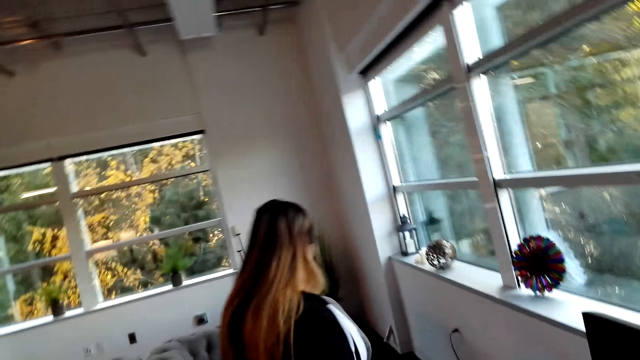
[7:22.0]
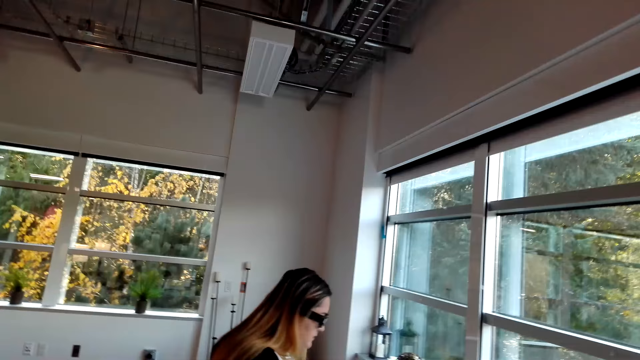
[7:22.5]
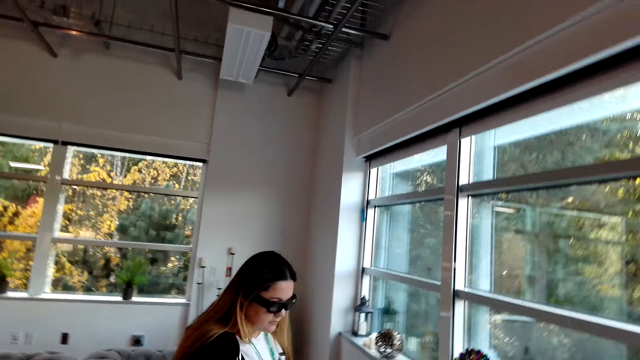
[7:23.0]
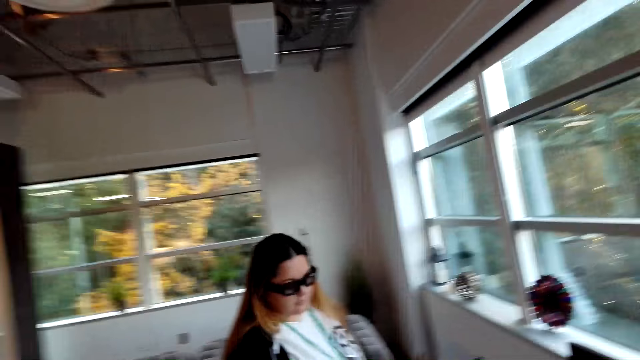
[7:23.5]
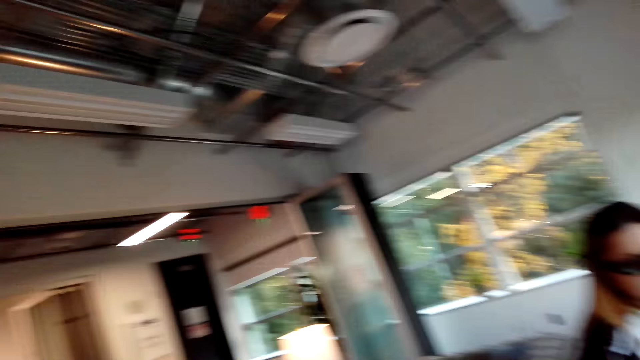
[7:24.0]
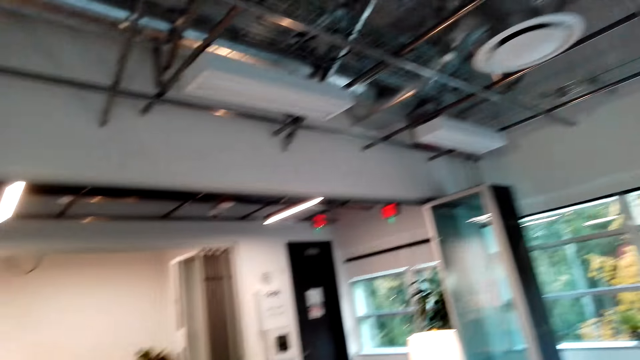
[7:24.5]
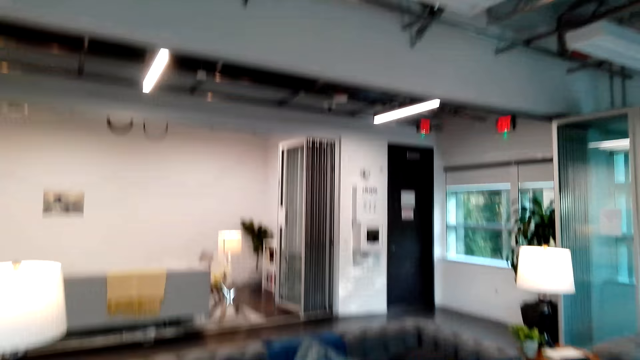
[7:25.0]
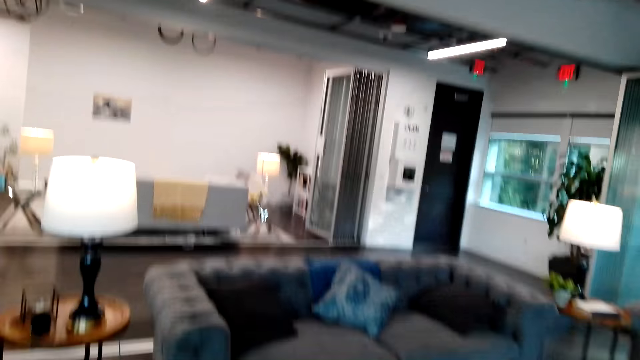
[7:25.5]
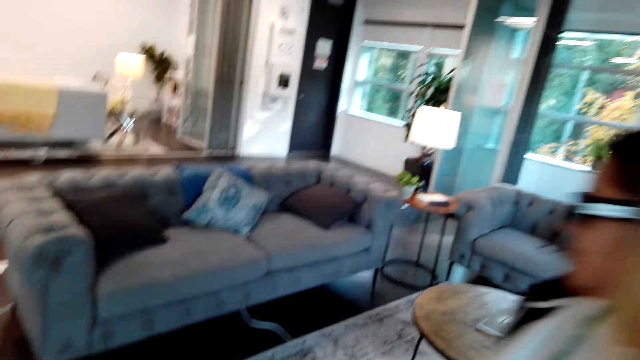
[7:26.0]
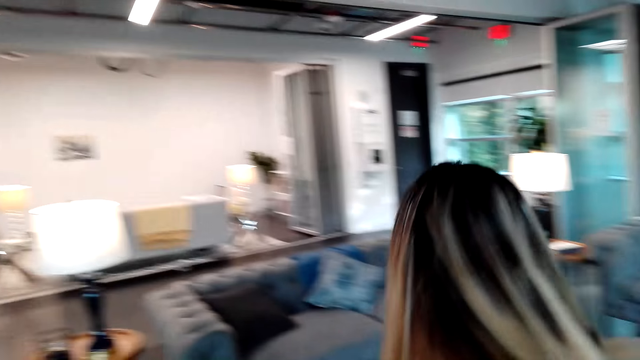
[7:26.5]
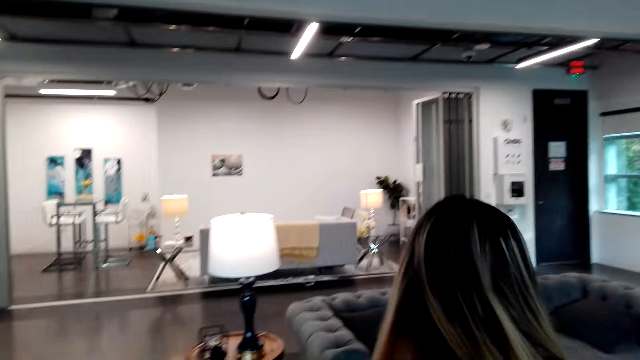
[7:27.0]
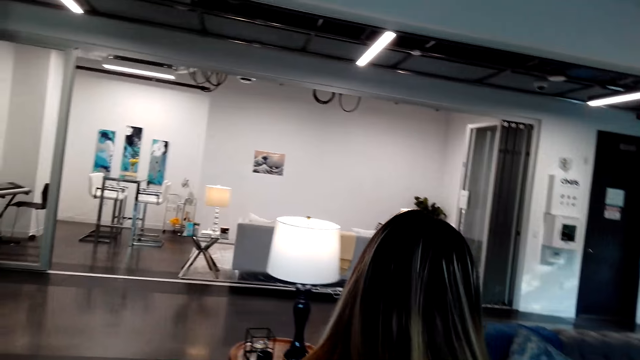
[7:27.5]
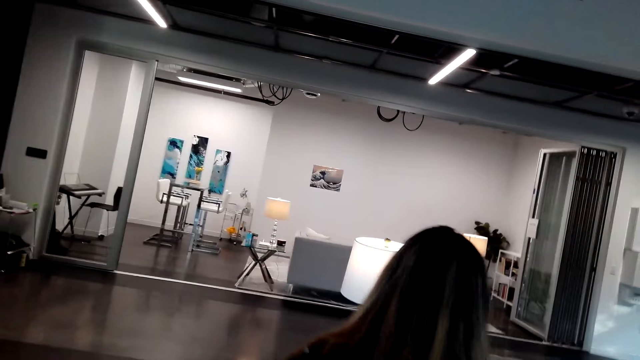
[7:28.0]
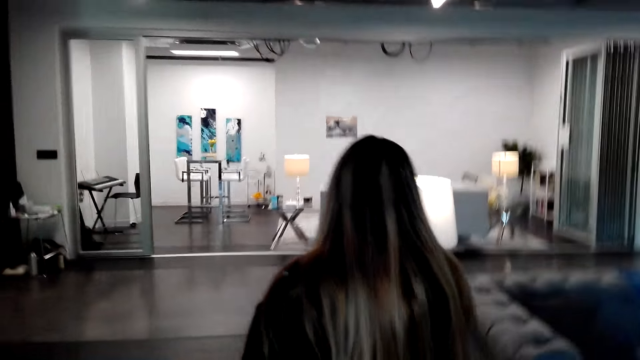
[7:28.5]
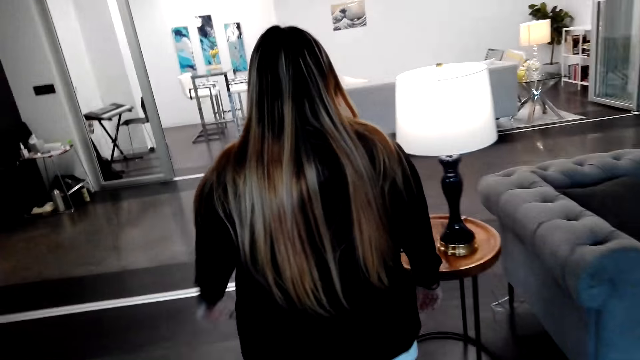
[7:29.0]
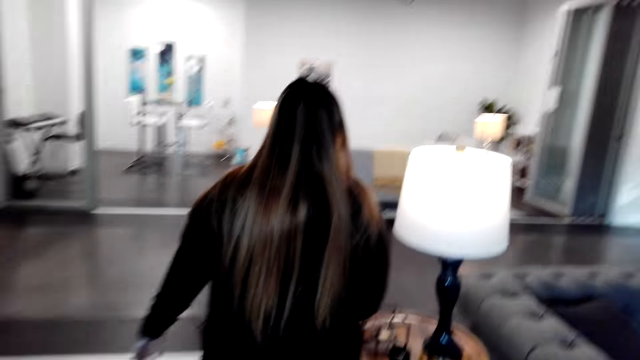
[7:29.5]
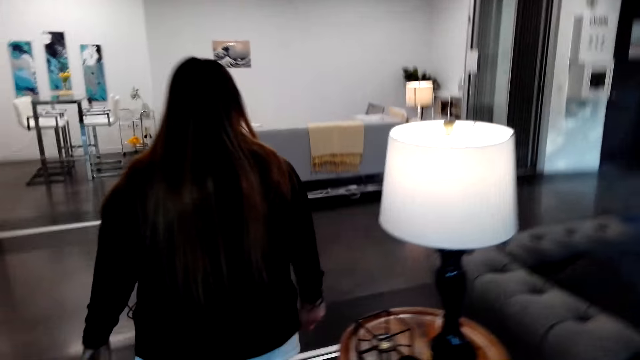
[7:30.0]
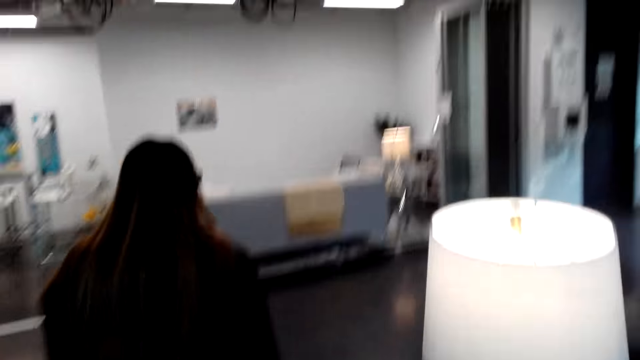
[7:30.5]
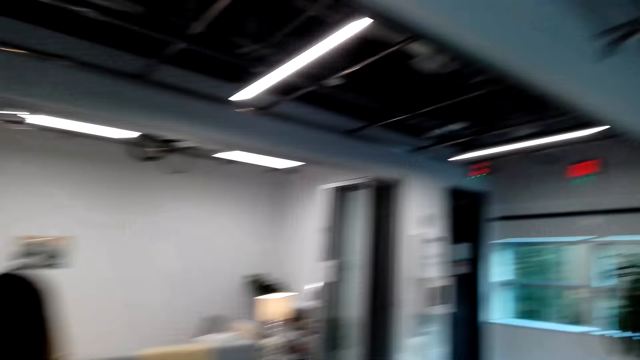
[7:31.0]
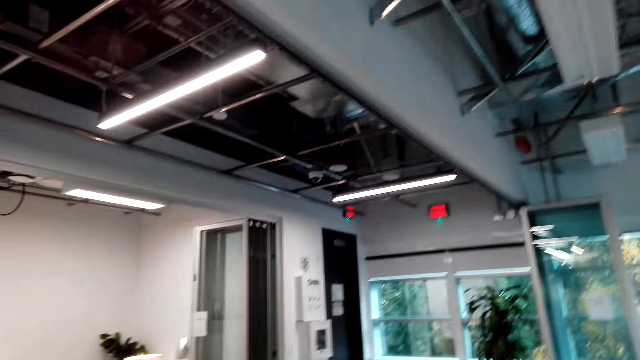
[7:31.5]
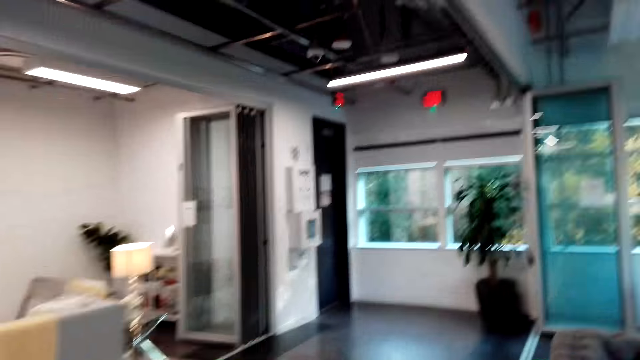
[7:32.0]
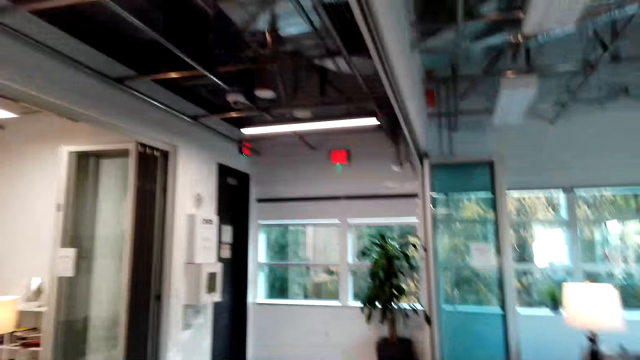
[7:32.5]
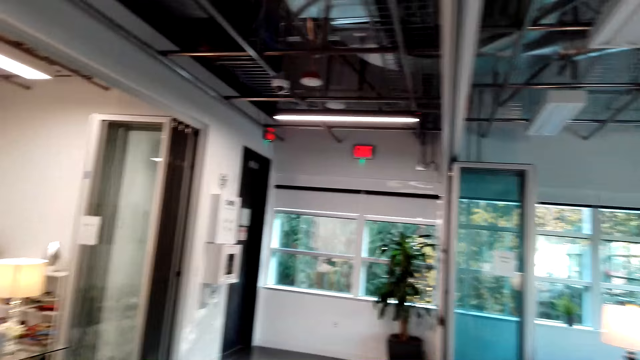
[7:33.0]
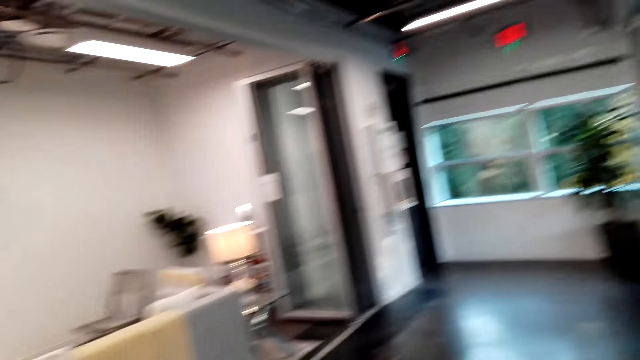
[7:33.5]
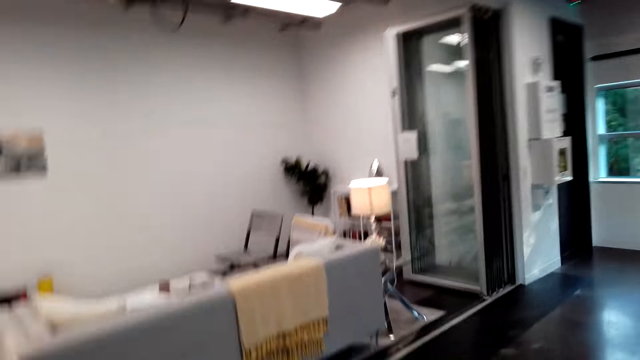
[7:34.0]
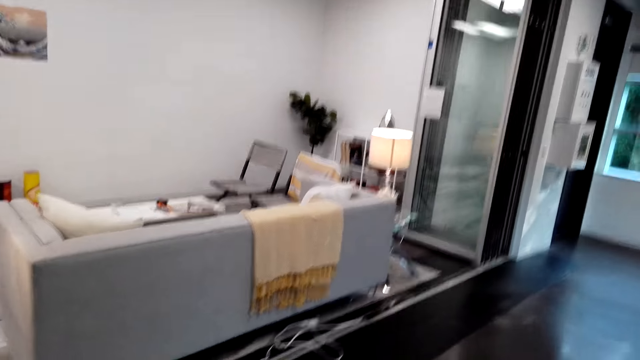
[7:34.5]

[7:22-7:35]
The woman looks at the PlayStation and walks in the house. The camera wearer walks in the house. The lady walks around the living room.

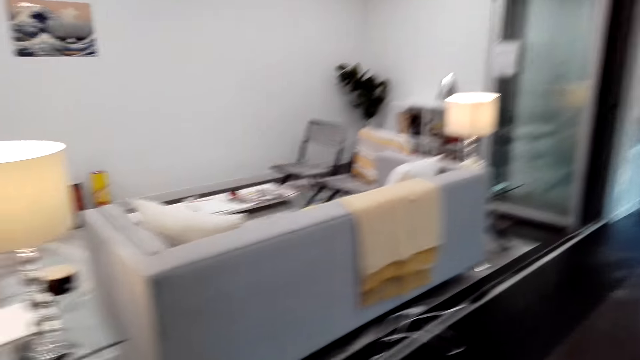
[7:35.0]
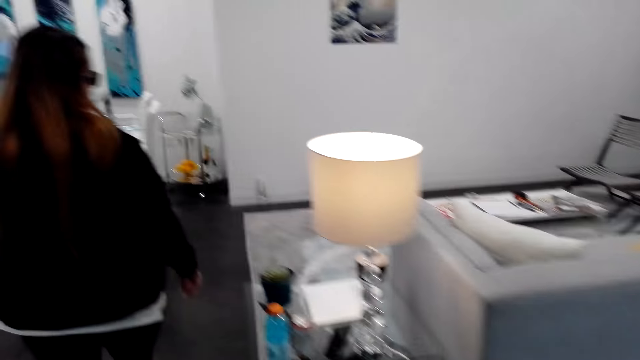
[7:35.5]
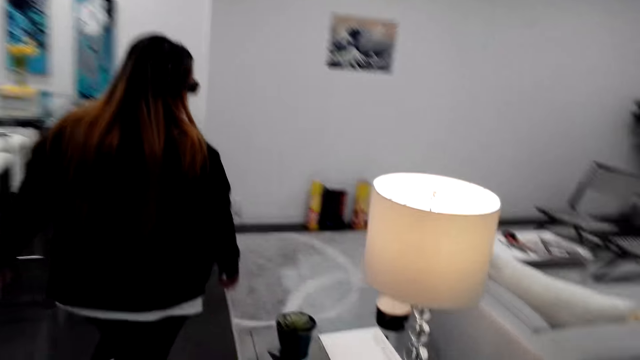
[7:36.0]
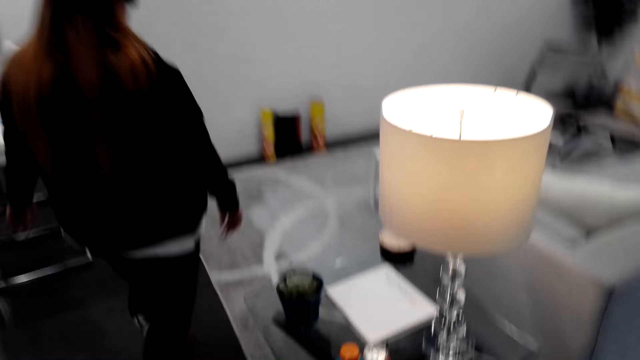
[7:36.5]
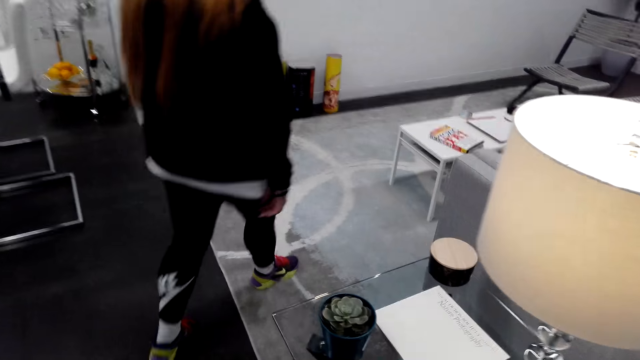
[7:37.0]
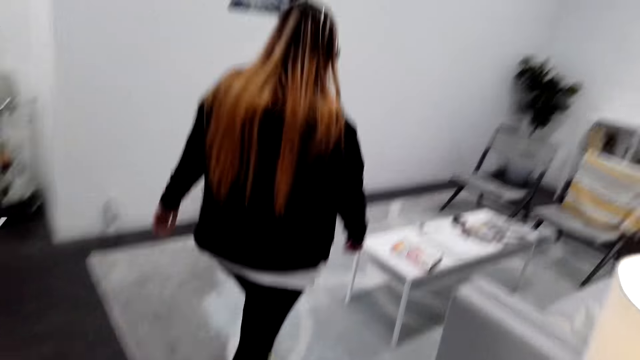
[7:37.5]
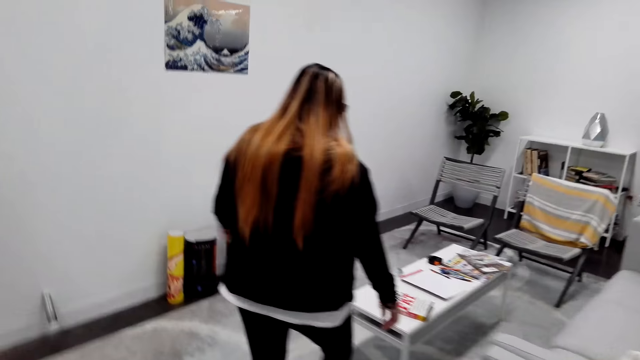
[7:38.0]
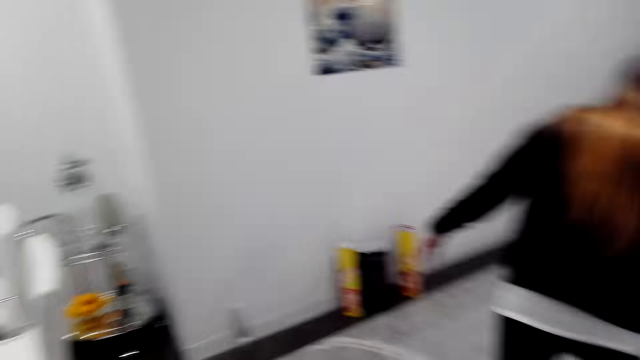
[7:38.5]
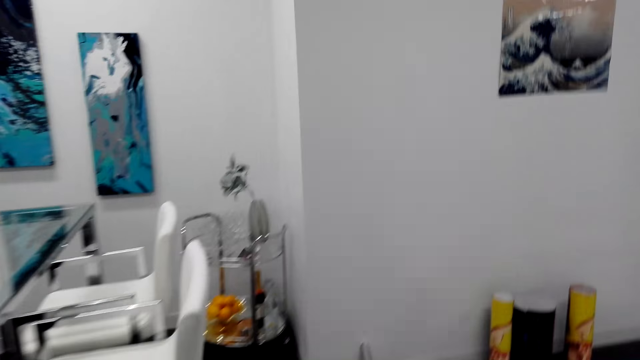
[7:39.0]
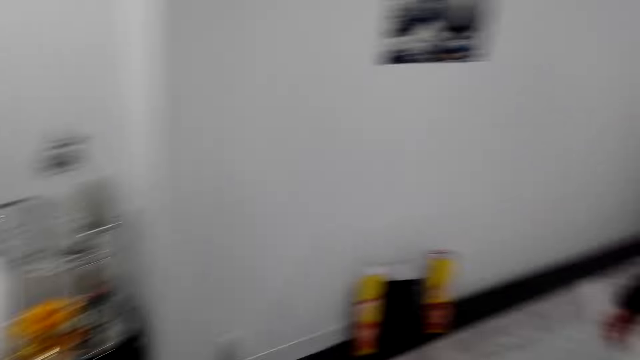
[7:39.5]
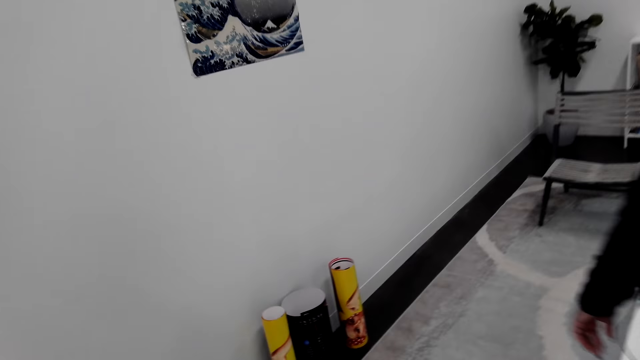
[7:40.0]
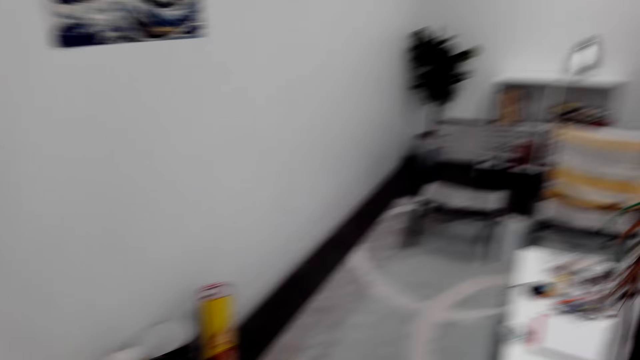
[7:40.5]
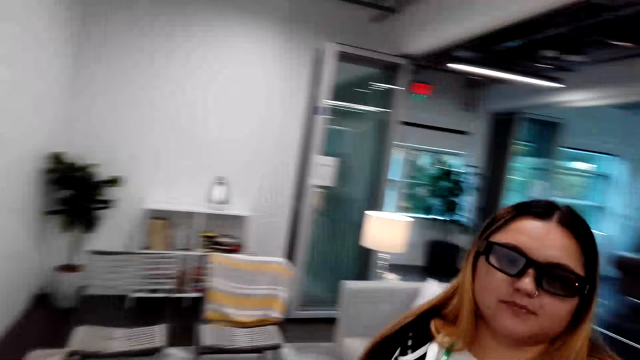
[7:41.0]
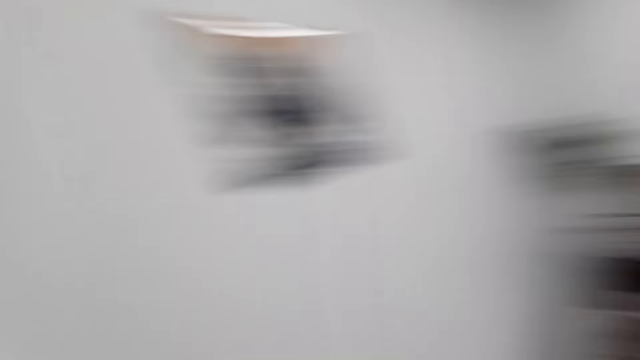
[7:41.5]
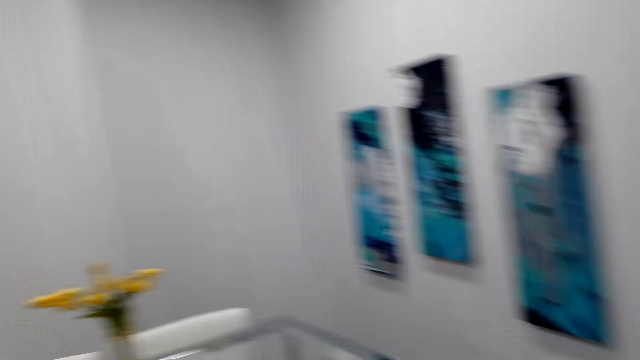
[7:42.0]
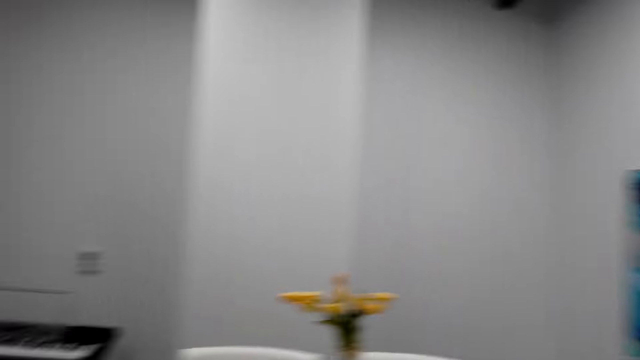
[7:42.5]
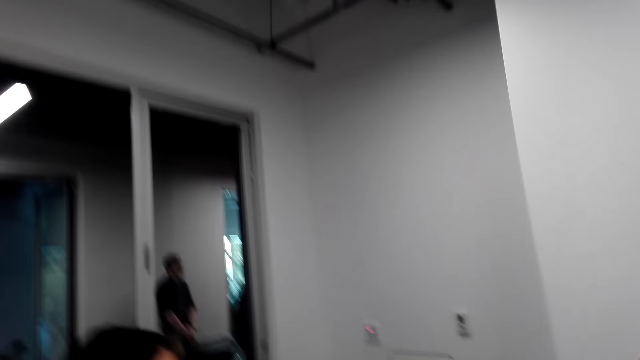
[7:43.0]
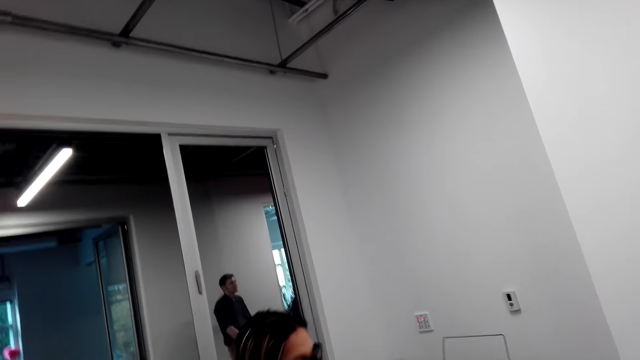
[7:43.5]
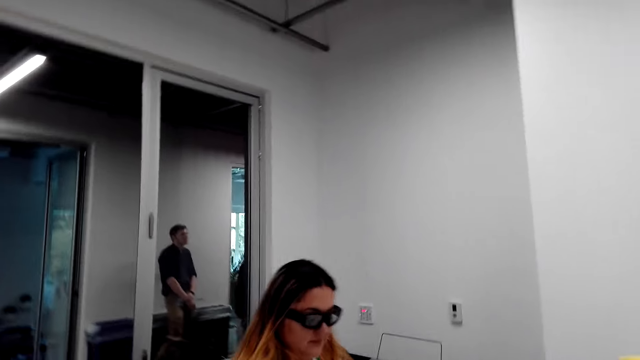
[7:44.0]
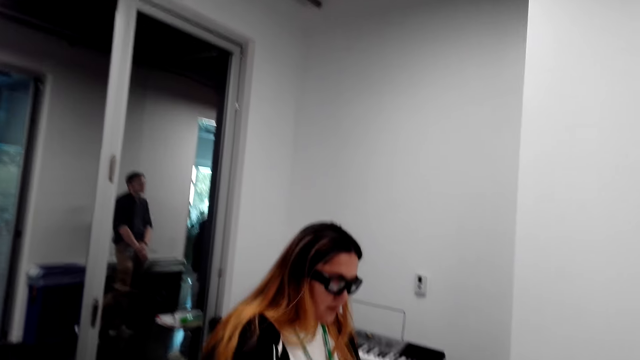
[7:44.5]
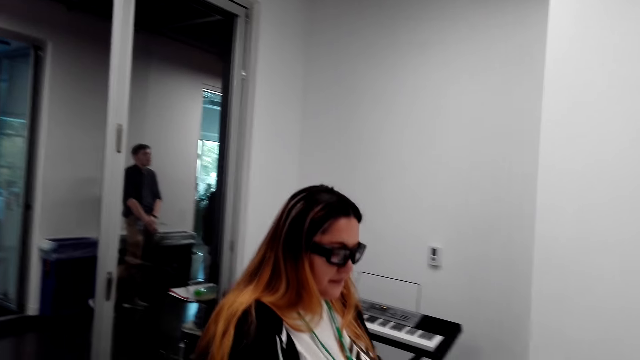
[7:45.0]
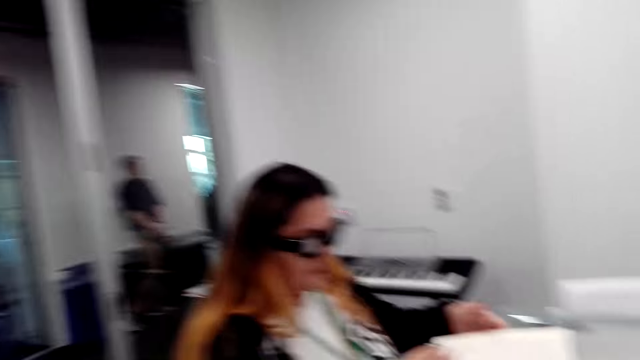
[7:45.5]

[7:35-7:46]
The woman takes a book. The camera wearer walks in the house.
